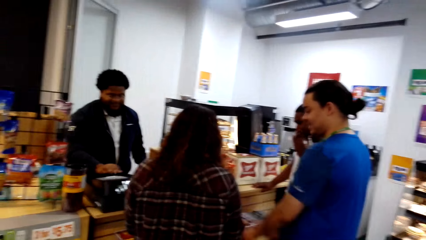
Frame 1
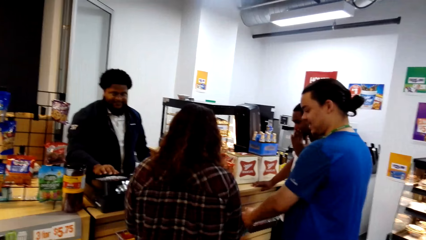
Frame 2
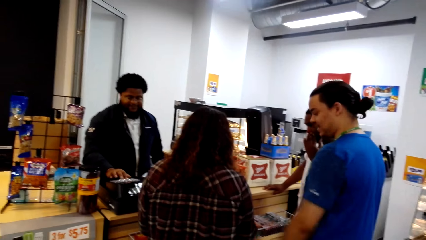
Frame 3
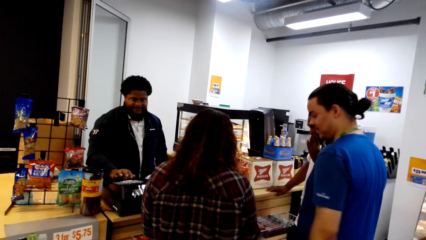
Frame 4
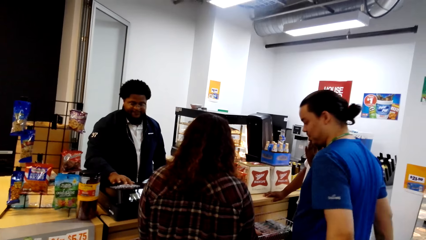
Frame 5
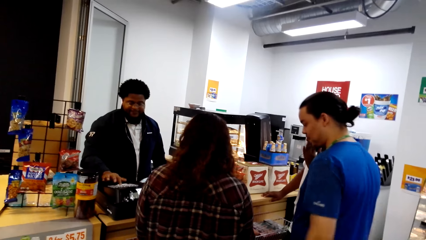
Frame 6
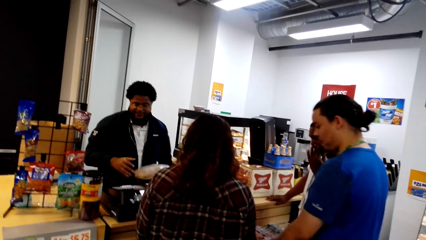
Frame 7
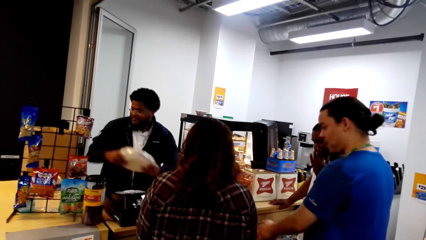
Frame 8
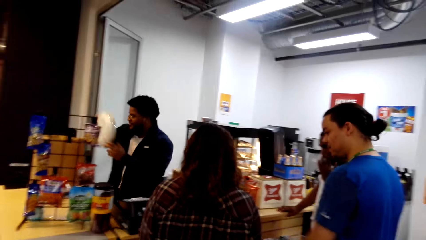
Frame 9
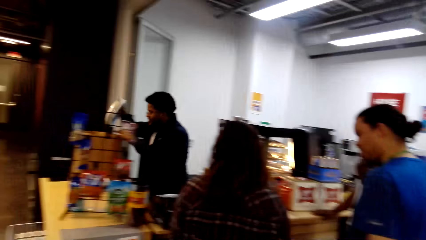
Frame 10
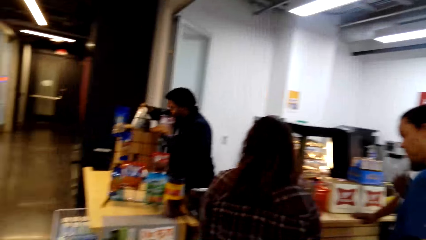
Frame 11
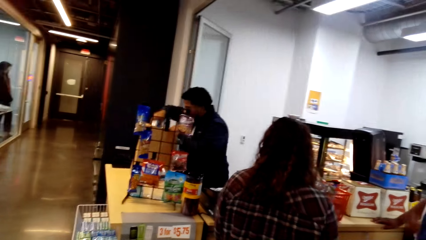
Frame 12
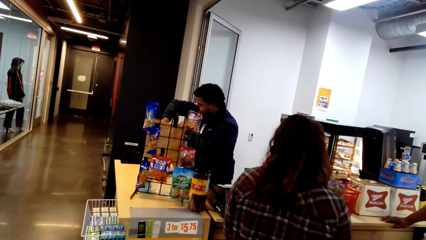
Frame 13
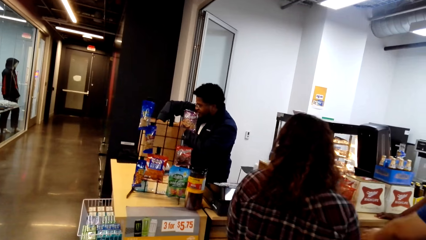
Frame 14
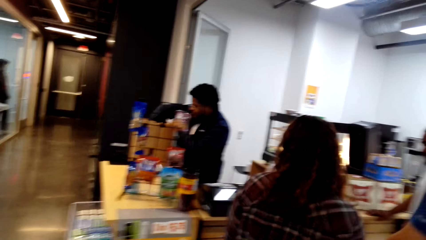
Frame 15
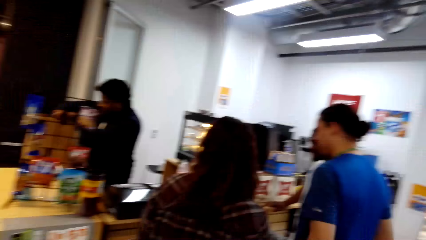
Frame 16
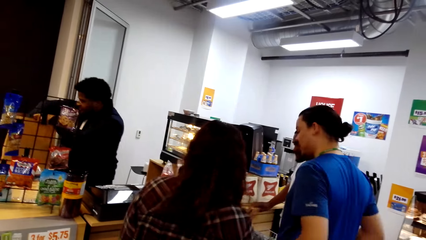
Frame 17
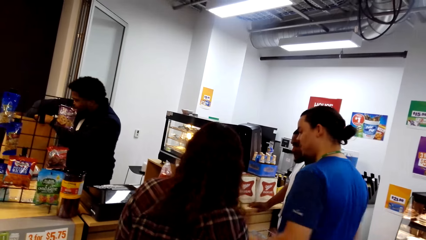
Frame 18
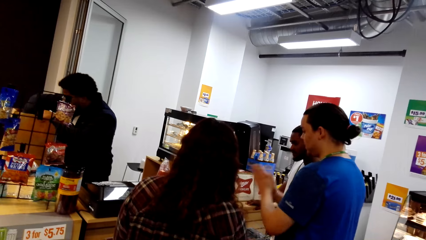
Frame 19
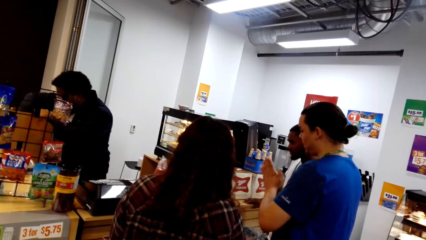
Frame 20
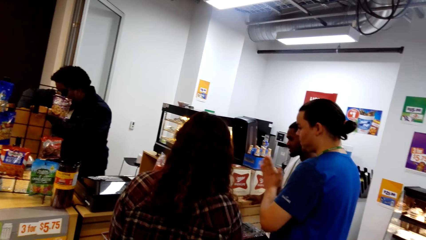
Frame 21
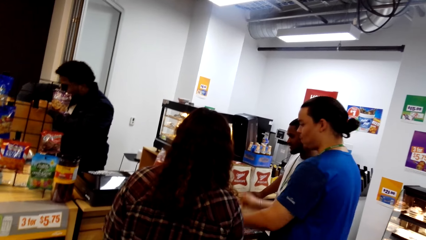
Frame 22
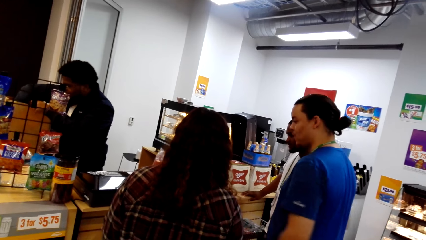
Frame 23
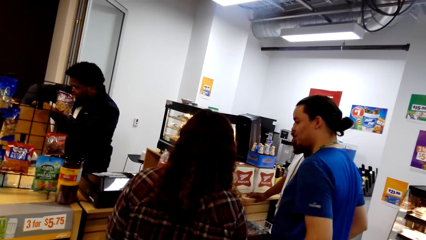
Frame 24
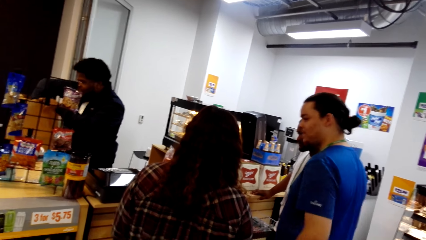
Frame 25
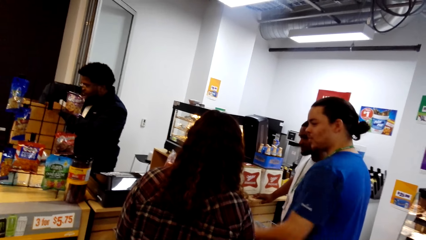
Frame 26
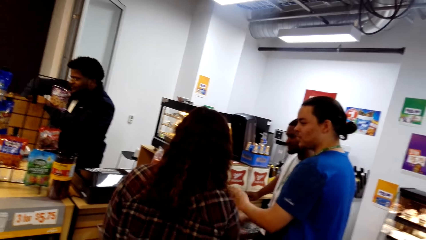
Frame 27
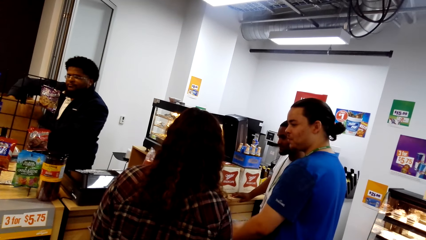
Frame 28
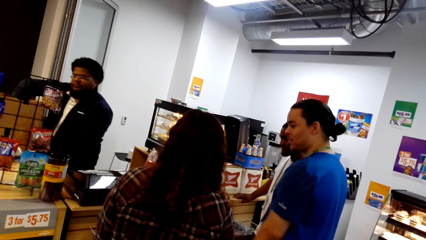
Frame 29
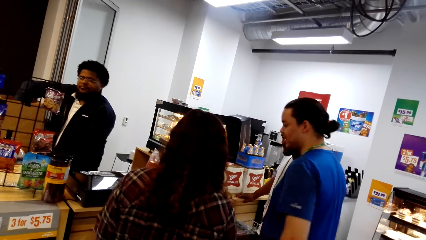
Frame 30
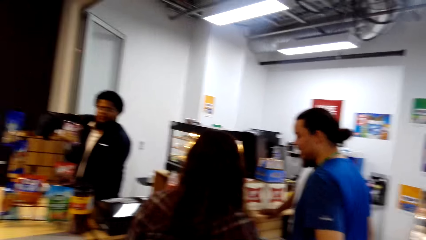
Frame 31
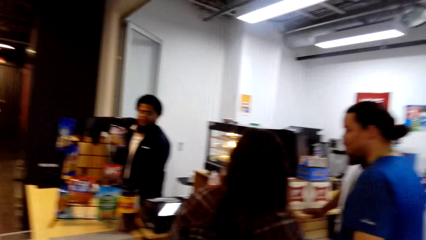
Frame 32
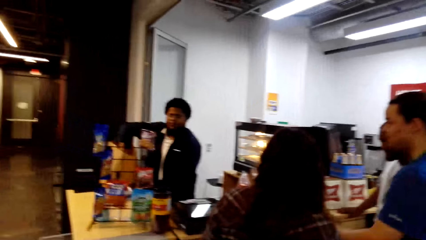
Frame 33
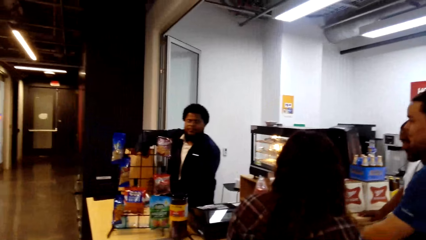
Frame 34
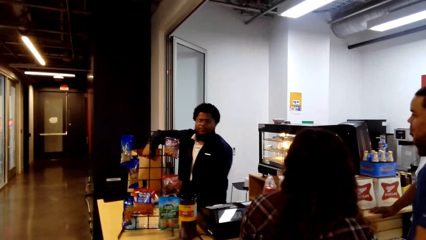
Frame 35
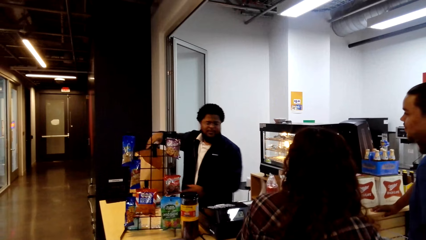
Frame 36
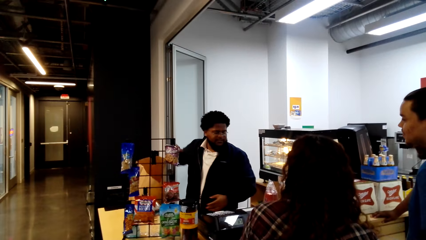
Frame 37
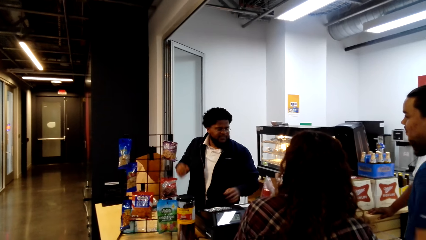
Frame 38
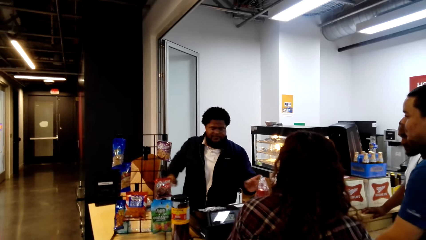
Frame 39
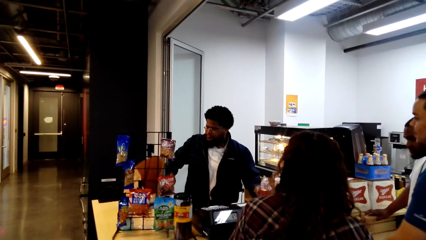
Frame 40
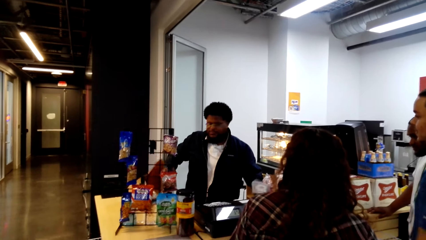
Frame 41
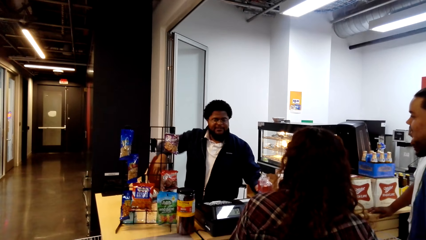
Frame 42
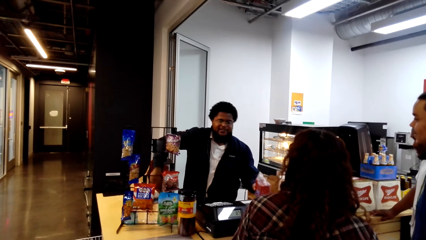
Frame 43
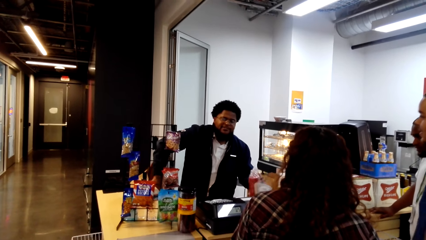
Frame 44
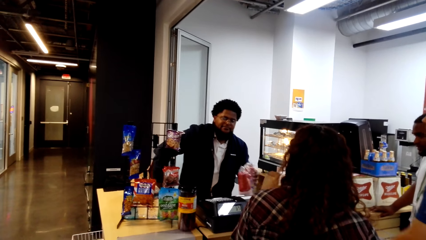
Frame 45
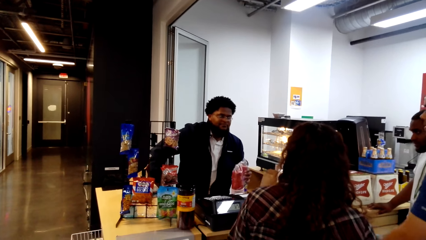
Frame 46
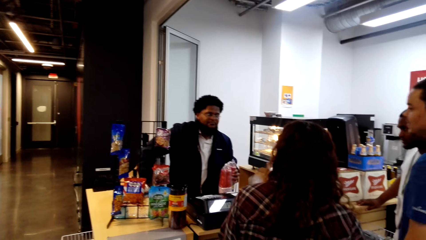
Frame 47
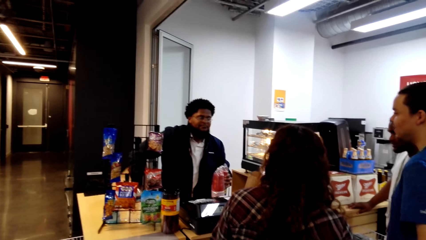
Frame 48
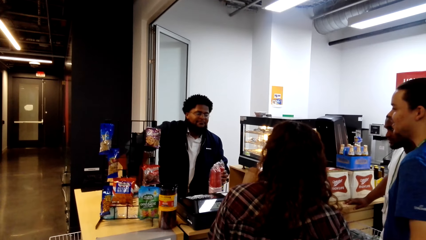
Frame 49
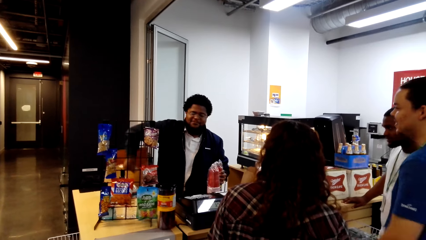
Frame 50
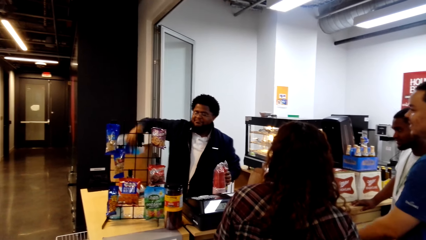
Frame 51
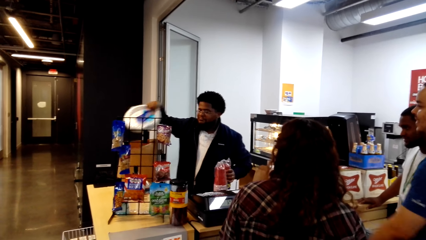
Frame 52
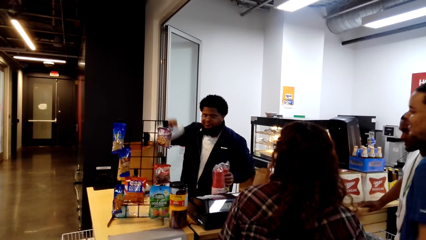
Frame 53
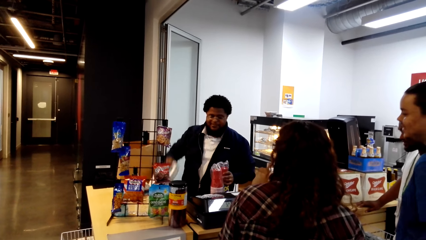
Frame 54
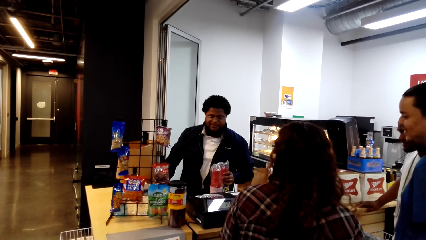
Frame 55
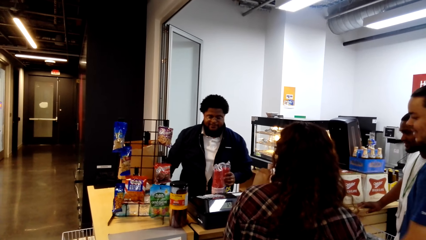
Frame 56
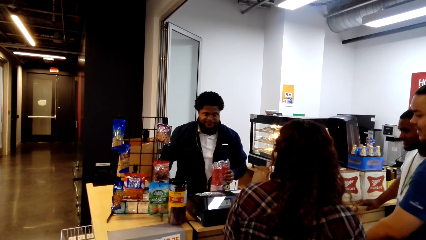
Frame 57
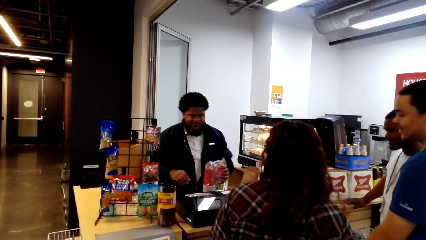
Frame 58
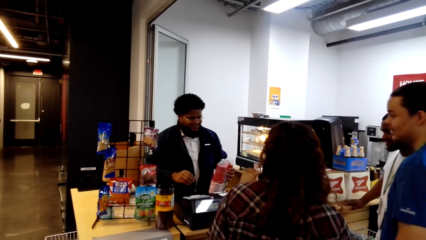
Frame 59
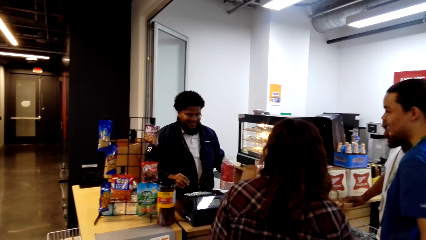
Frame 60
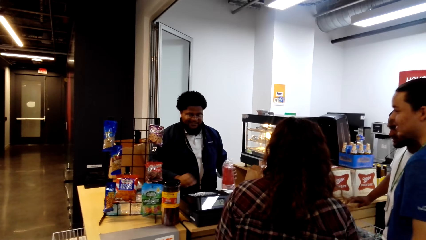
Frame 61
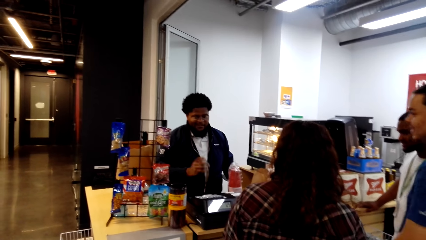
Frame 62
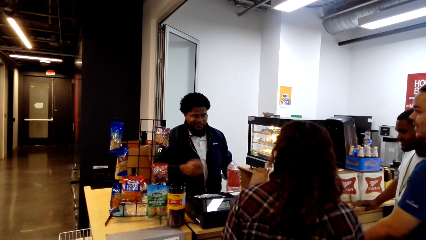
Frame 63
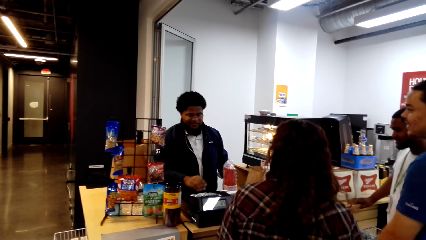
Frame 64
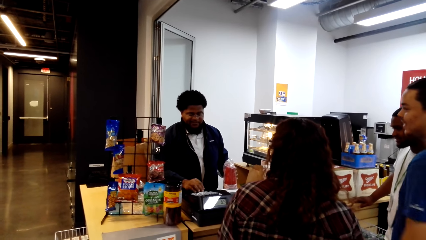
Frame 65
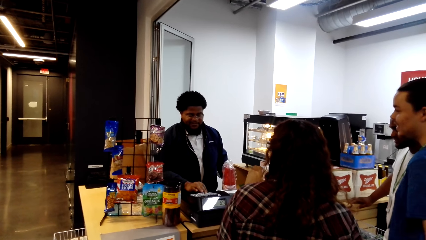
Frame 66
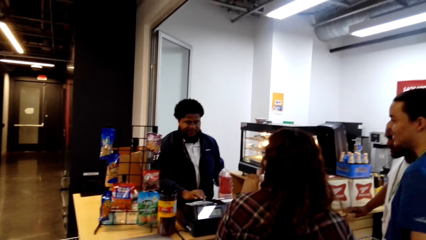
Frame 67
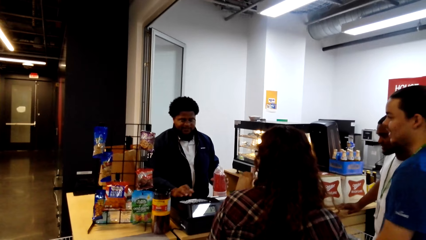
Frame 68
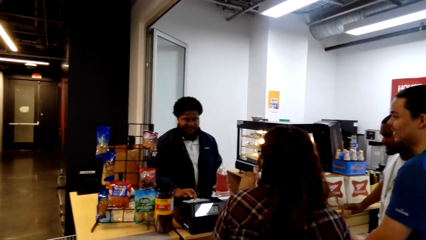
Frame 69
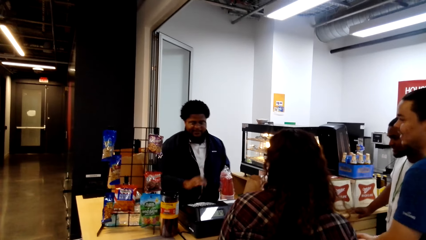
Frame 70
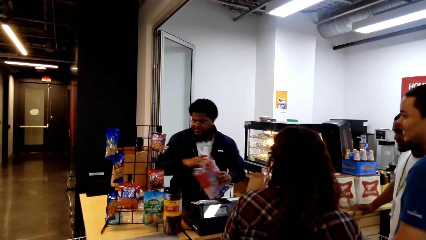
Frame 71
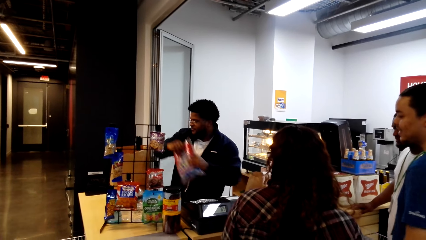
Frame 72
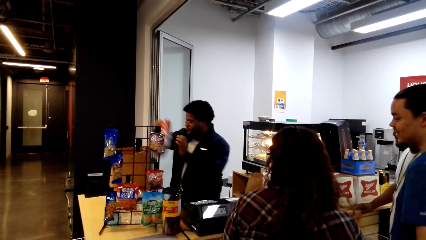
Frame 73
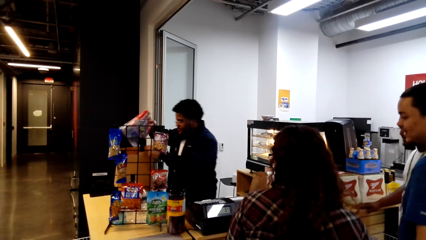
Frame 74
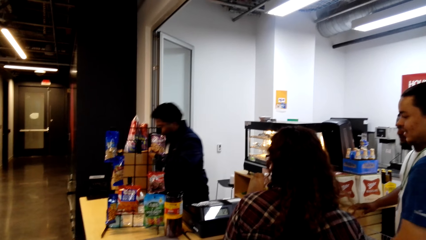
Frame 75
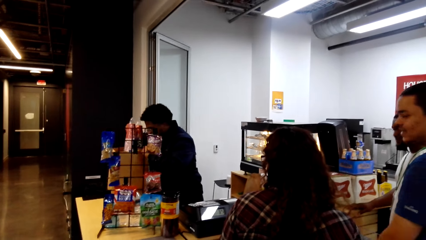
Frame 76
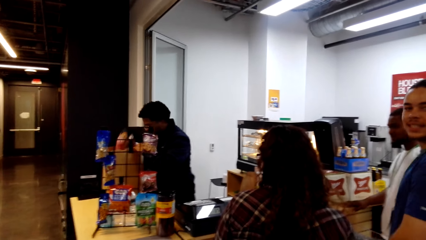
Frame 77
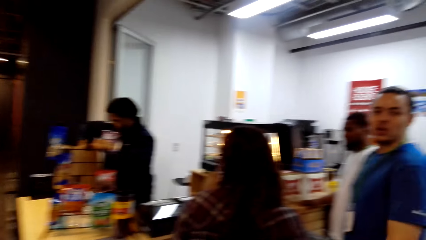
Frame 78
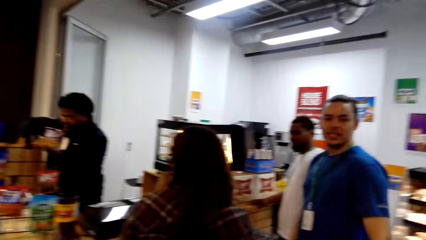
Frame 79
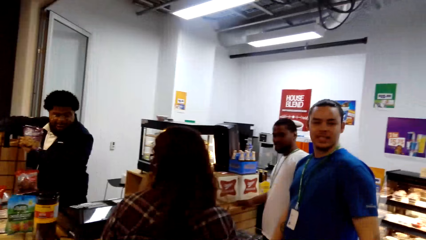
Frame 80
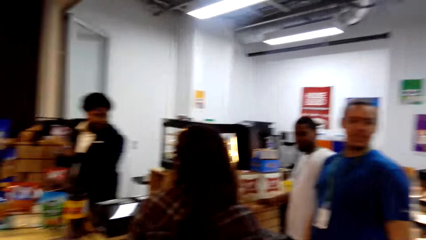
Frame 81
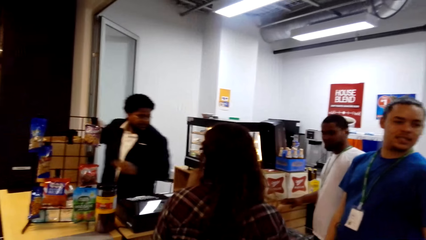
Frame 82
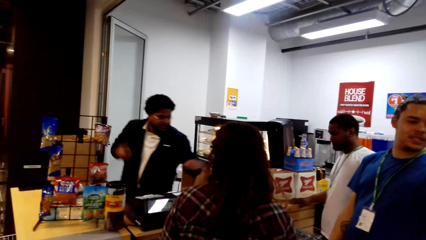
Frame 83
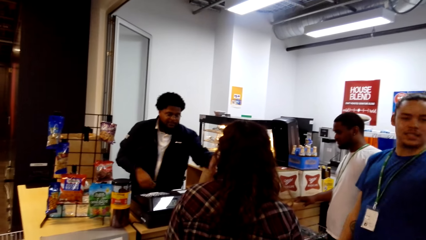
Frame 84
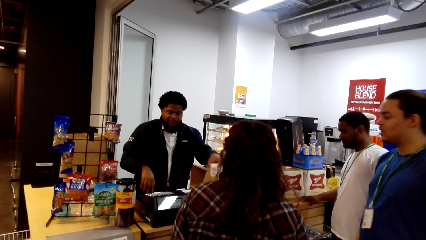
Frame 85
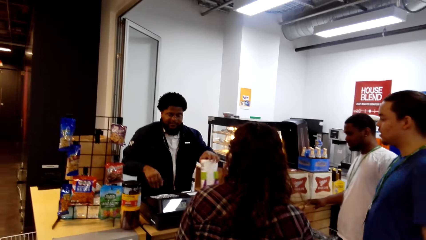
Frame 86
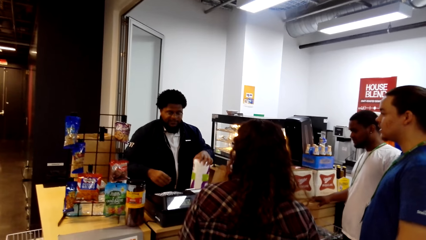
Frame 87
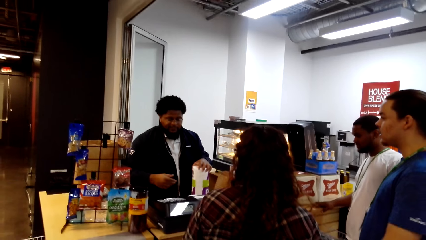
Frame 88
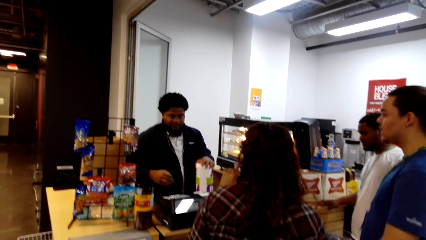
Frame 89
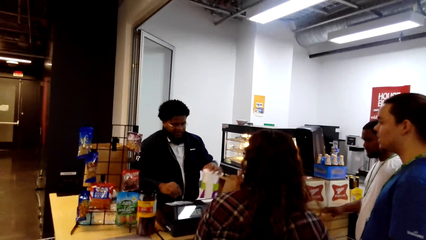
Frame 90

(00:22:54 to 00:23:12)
A man presses the button. He puts the item in the bag. Another man moves his hand. The first man holds the item in his hand. He presses the button. He puts the item in the bag. The other man converses.
